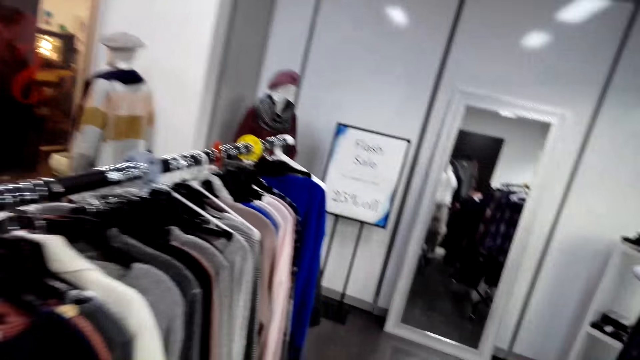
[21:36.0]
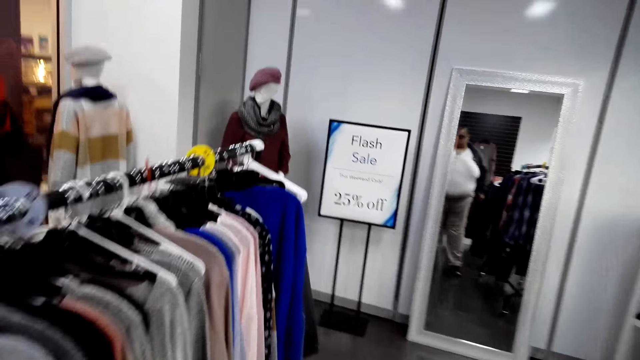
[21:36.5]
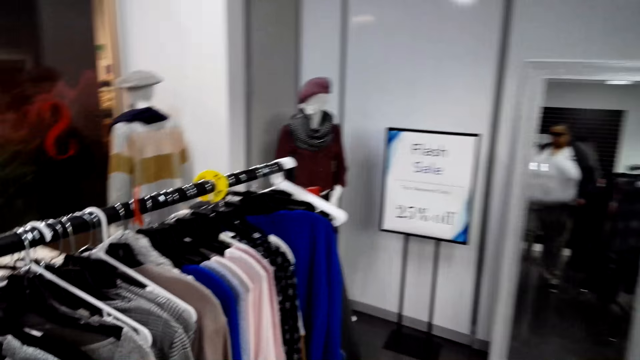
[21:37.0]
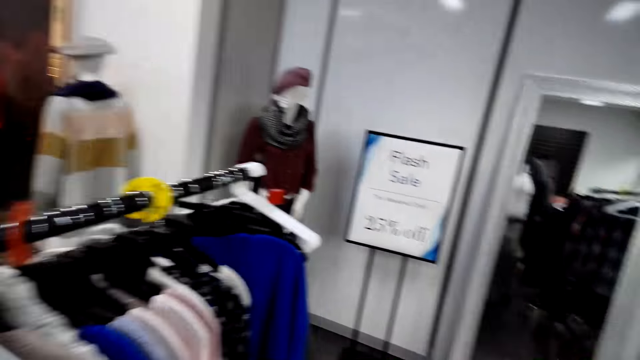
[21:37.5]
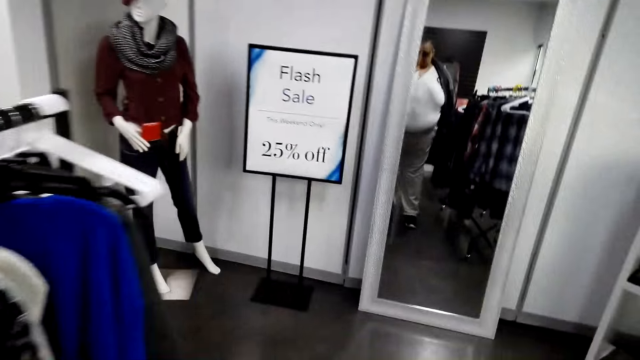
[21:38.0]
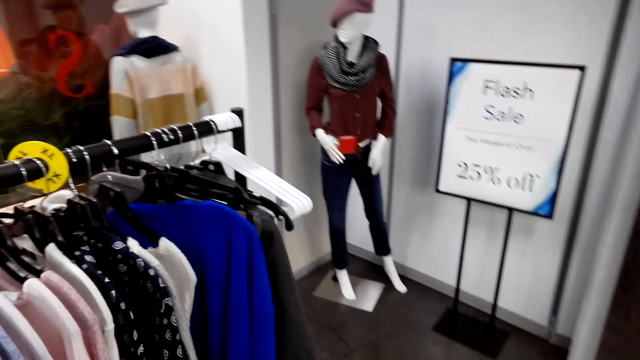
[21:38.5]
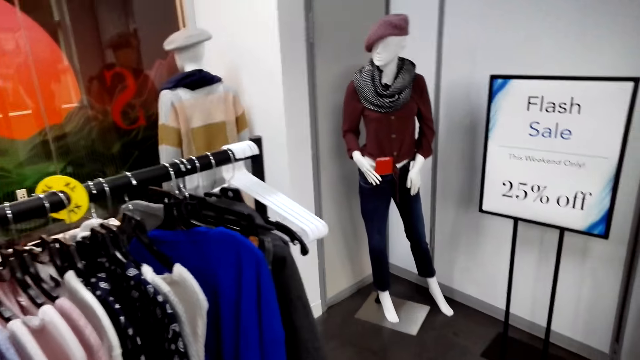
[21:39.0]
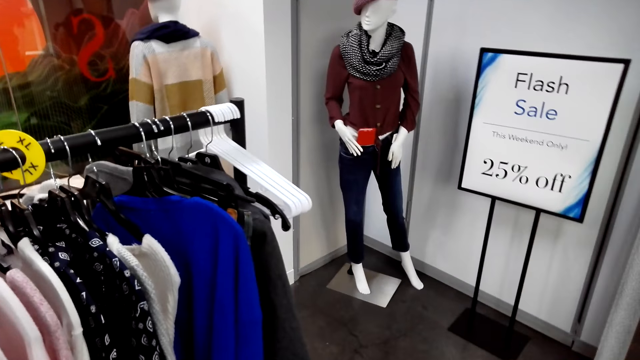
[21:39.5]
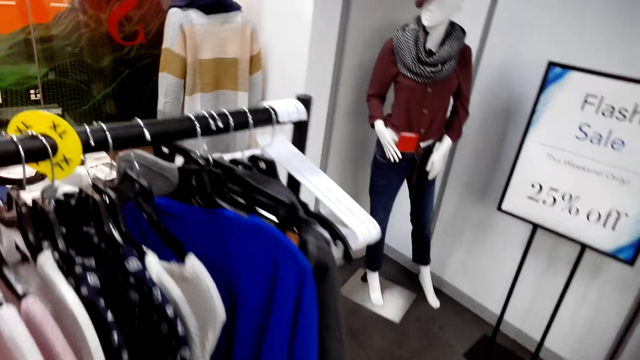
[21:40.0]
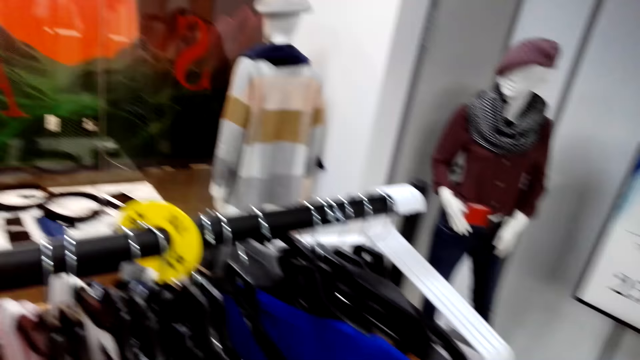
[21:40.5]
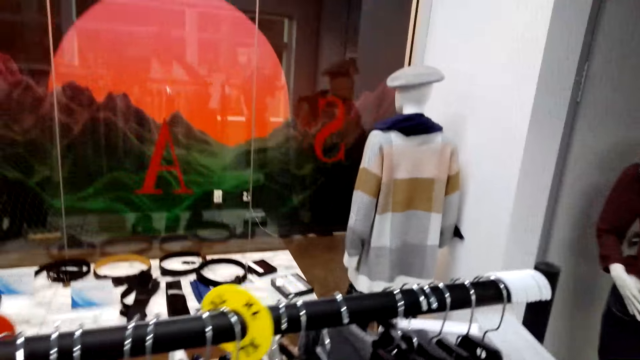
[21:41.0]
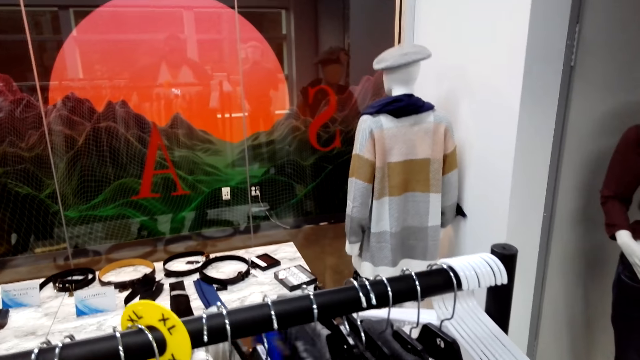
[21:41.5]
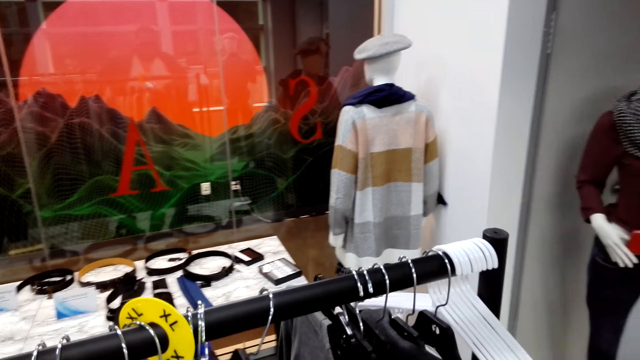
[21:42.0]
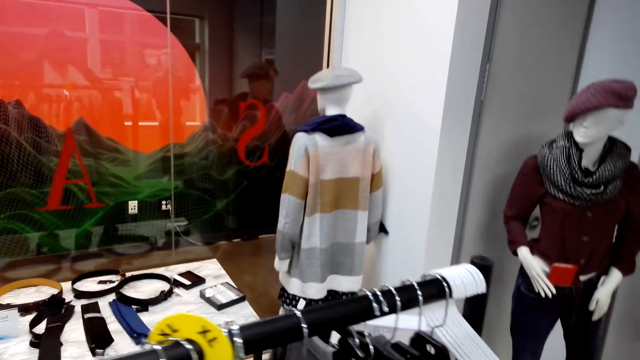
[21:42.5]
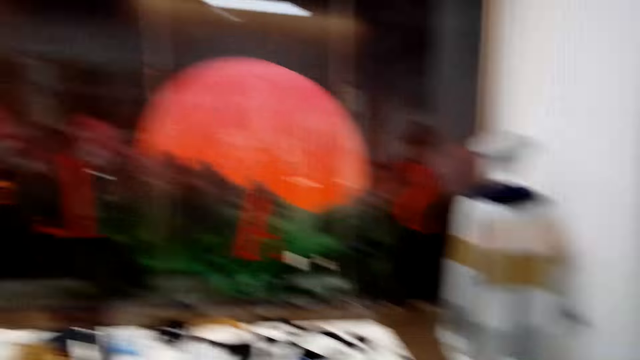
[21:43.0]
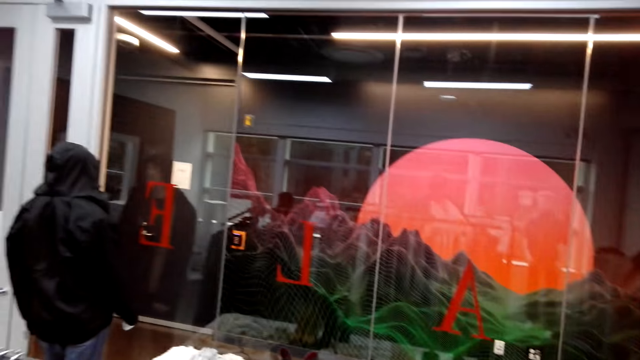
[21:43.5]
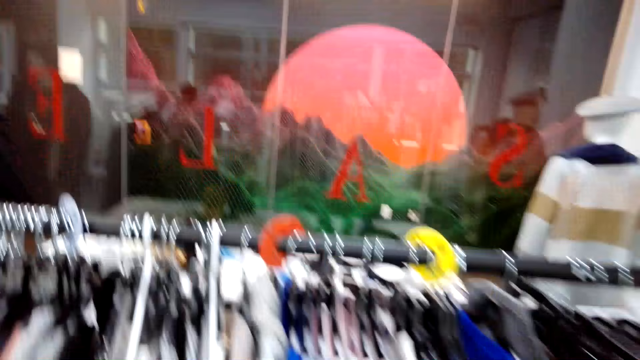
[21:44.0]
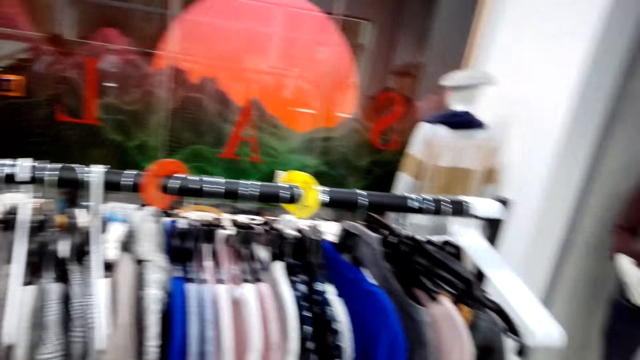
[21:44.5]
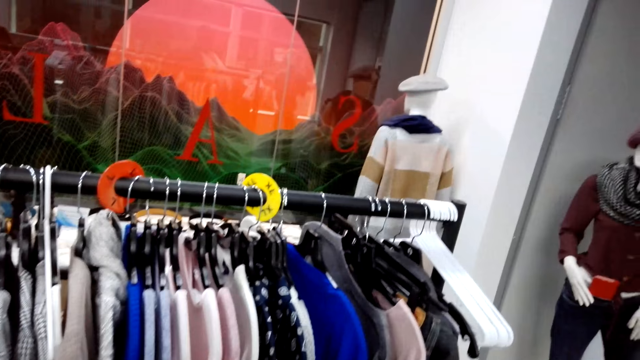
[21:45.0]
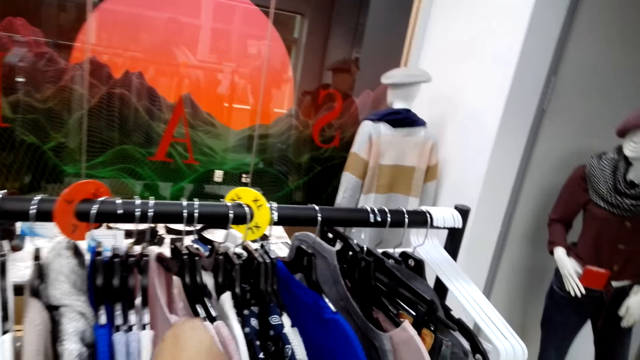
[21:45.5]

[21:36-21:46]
The camera wearer walks around the store. They go over clothes on the hanger stand. They check a shirt. They gaze at a mannequin next to the exit.

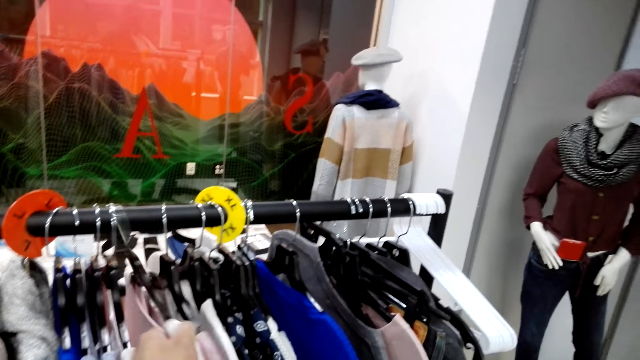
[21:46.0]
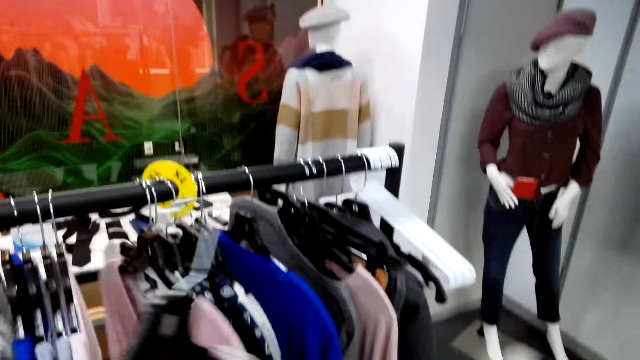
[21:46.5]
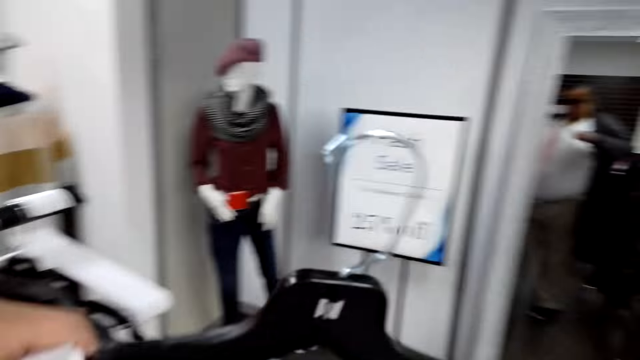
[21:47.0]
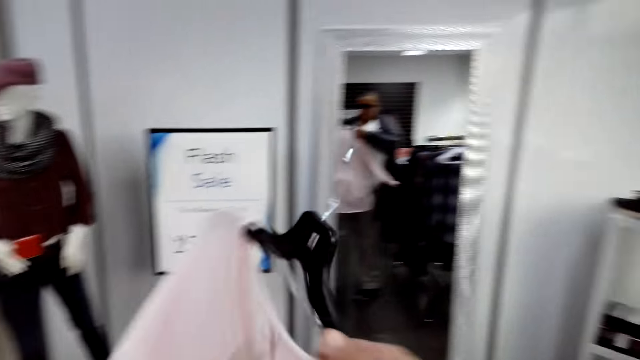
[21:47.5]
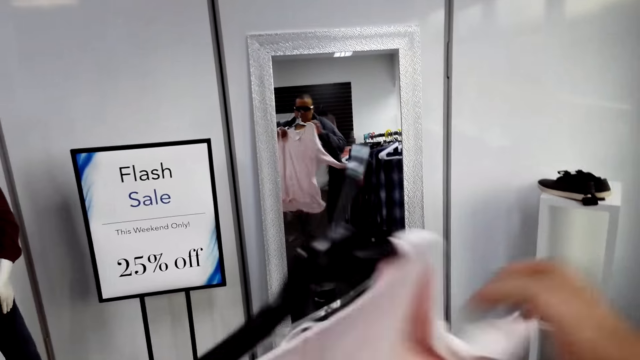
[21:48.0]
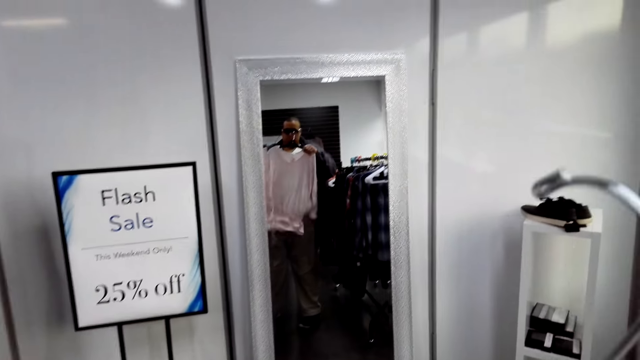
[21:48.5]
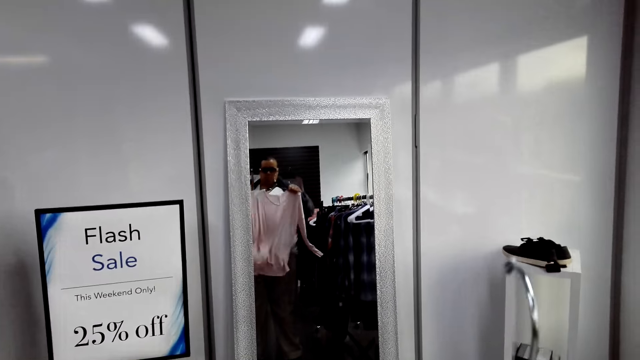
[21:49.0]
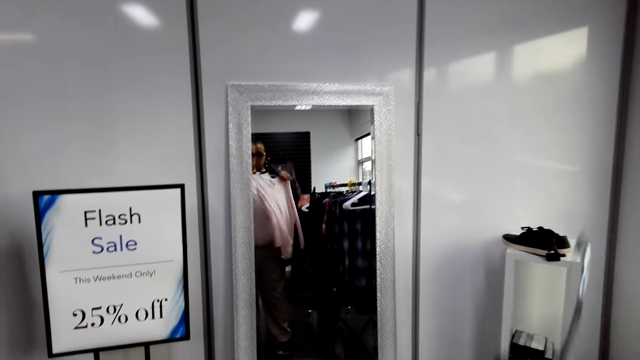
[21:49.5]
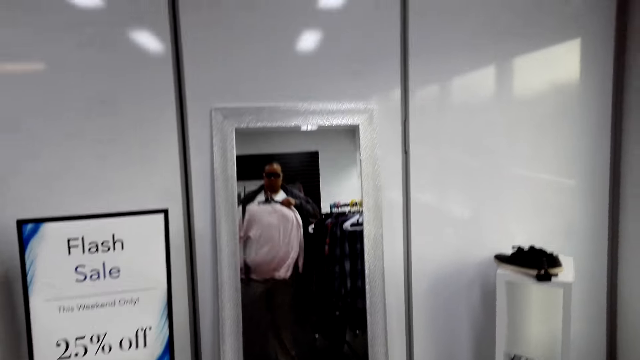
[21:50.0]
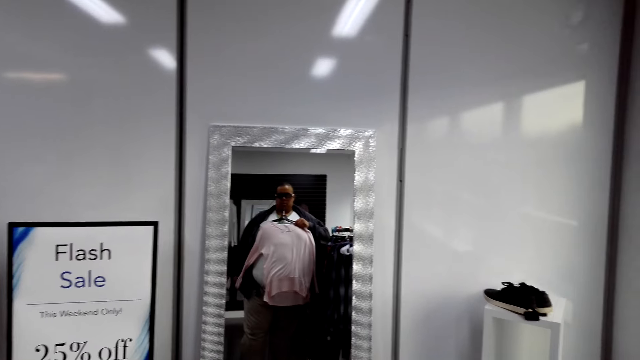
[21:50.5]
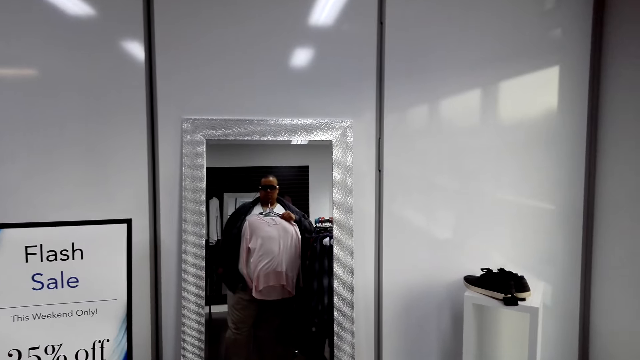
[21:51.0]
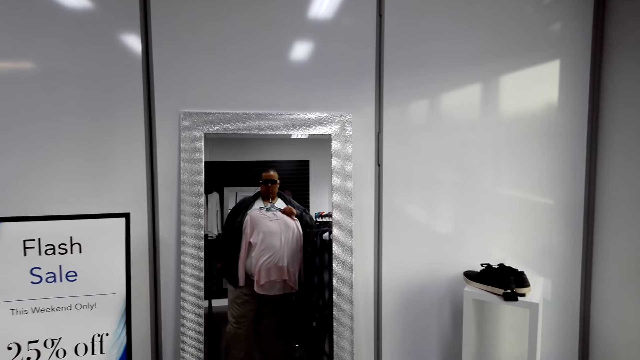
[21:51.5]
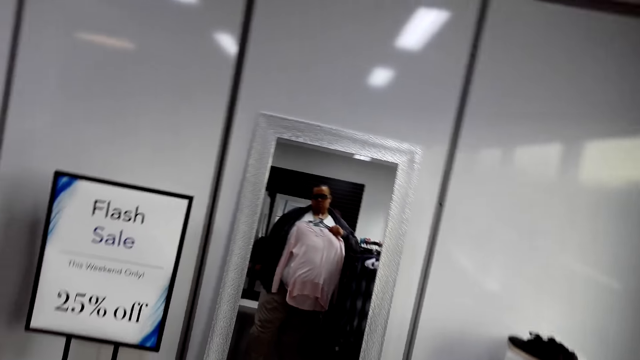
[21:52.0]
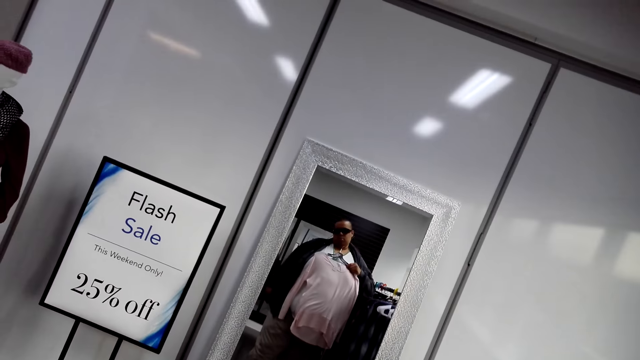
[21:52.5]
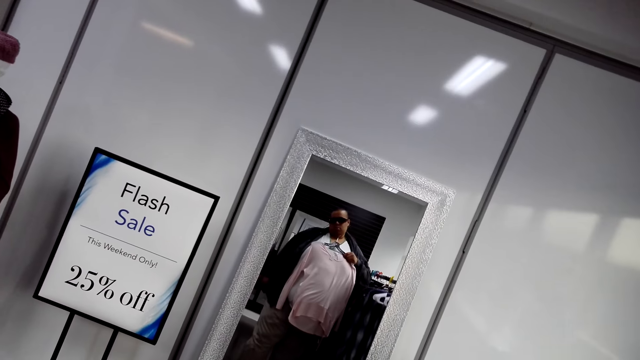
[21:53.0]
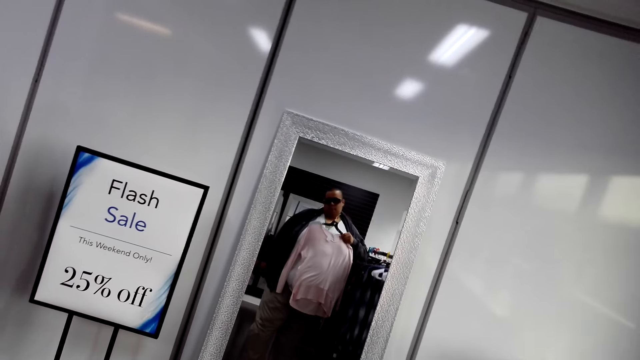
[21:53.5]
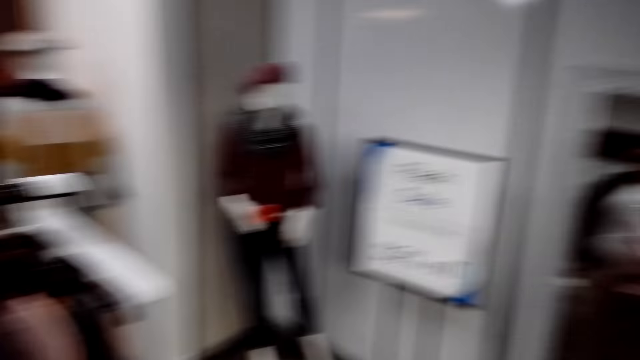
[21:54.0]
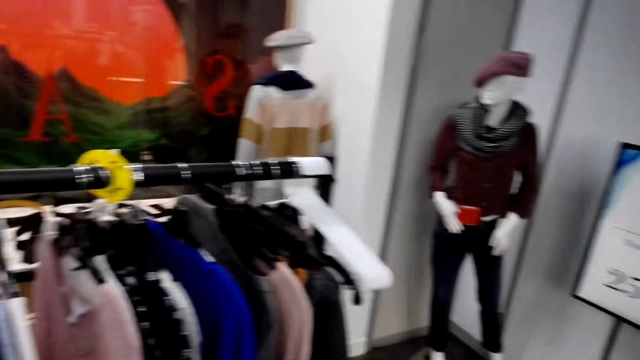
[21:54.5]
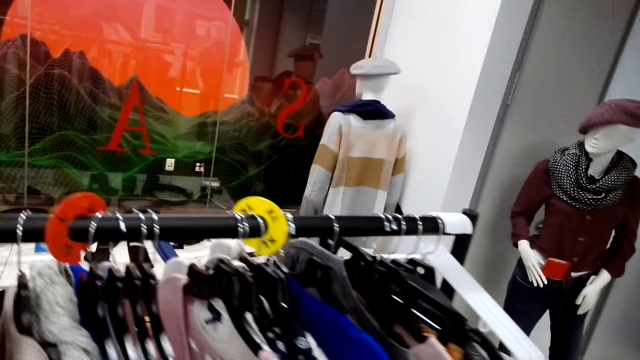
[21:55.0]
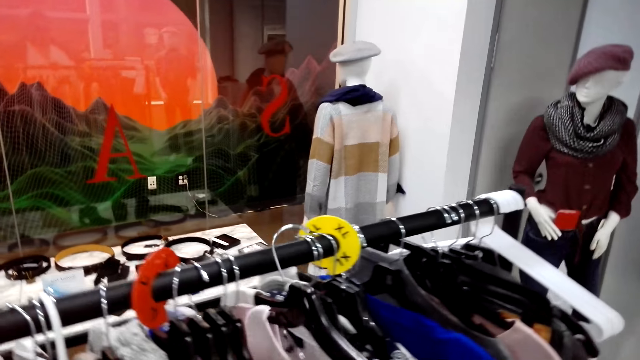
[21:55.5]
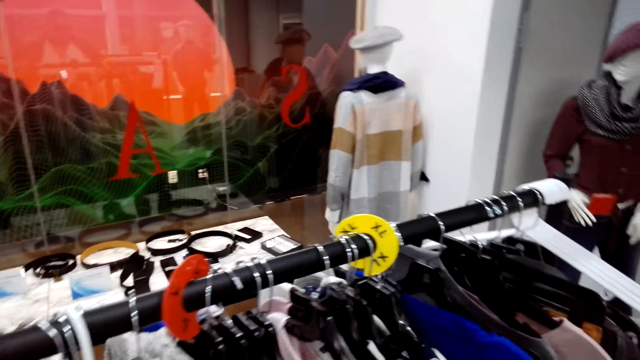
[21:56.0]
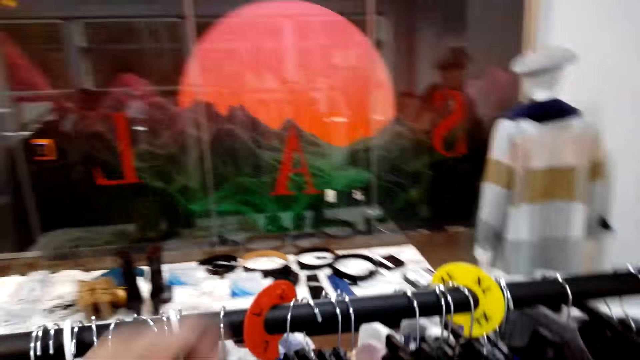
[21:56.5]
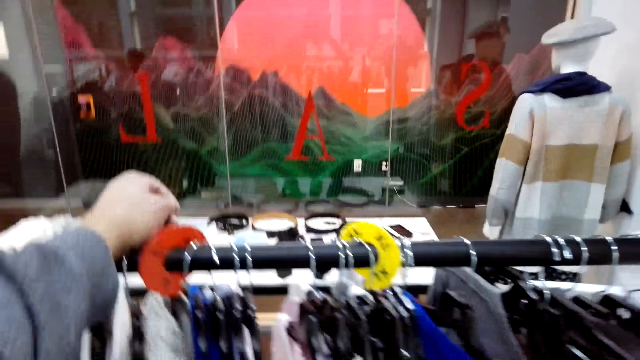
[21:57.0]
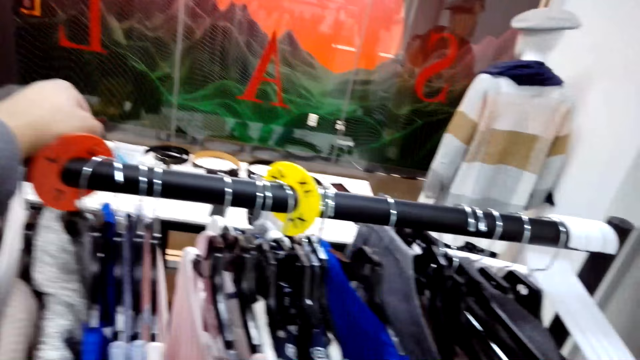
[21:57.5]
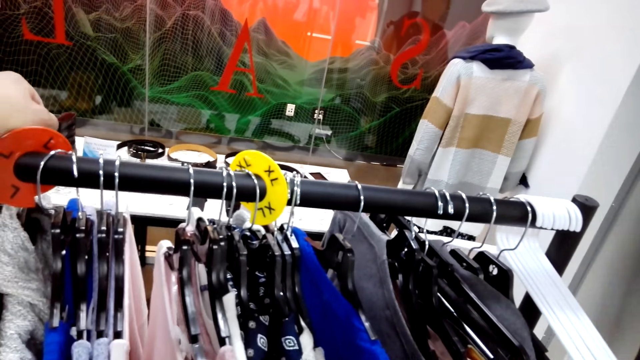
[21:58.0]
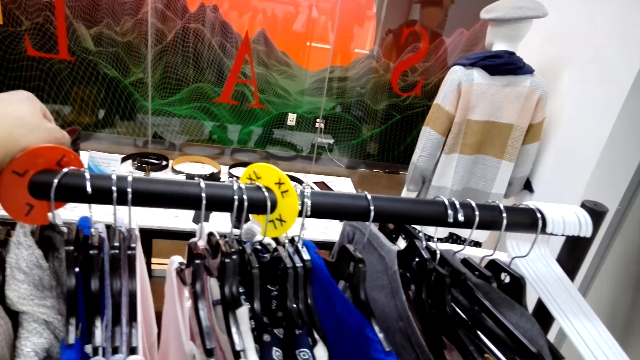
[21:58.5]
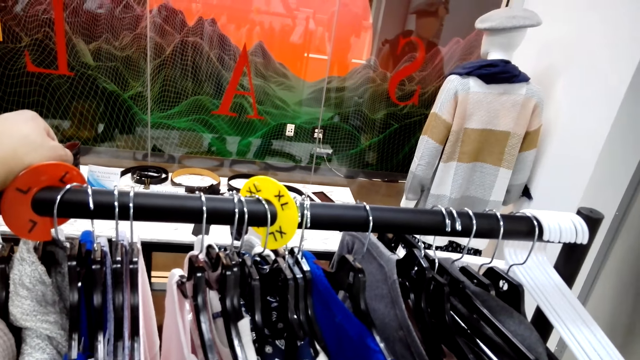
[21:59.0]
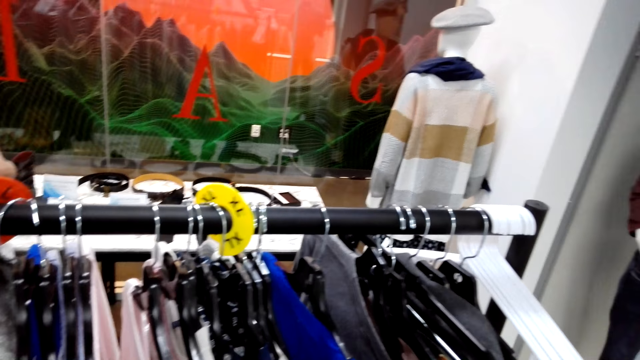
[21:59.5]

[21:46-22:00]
The camera wearer picks a sweatshirt or sweater top from the clothes rack. They look at themselves on the mirror and hold the sweater top. They hang the sweater top back on the hanger stand. They gaze at clothes on the hanger stand and lean on the hanger stand. They touch the clothes rack.
